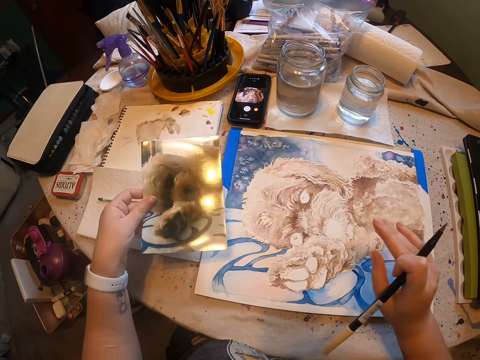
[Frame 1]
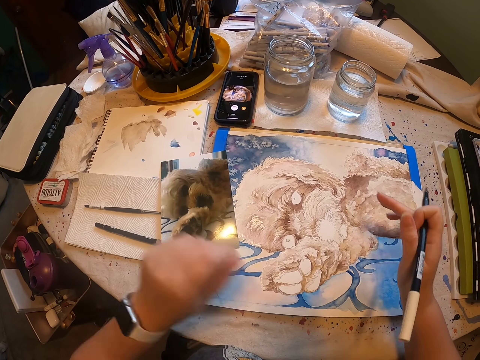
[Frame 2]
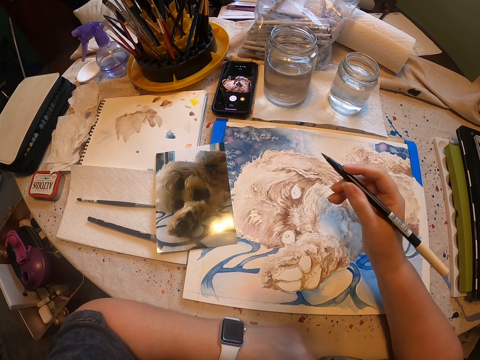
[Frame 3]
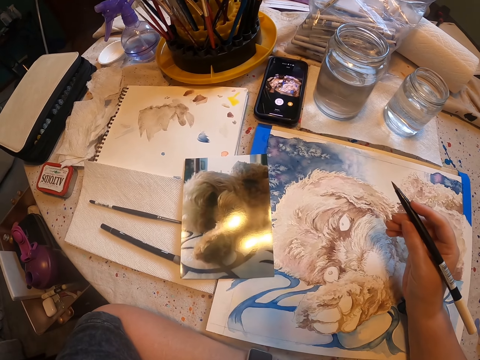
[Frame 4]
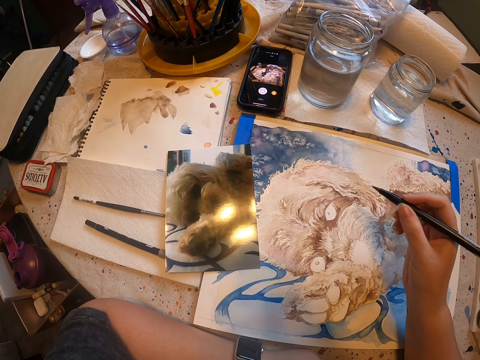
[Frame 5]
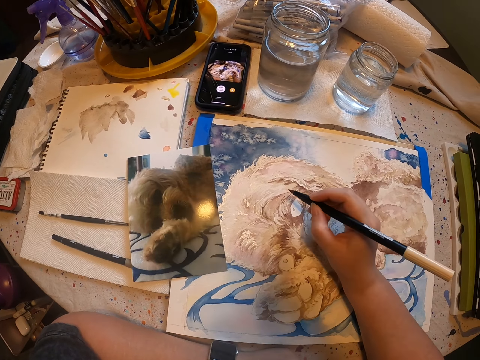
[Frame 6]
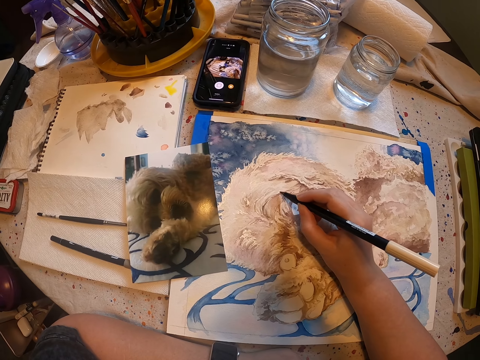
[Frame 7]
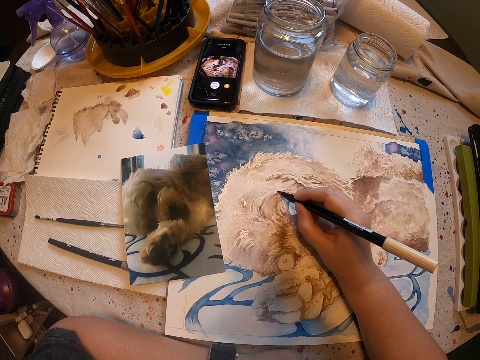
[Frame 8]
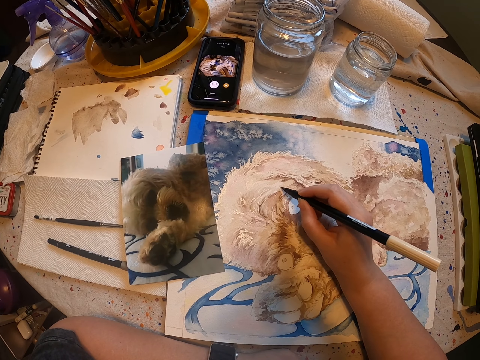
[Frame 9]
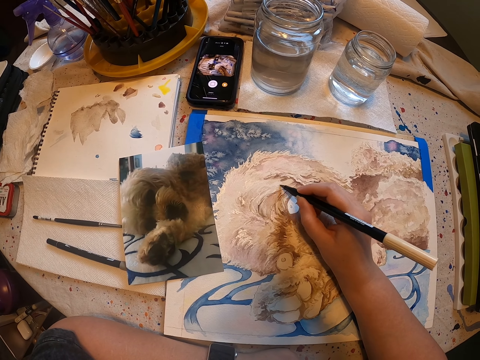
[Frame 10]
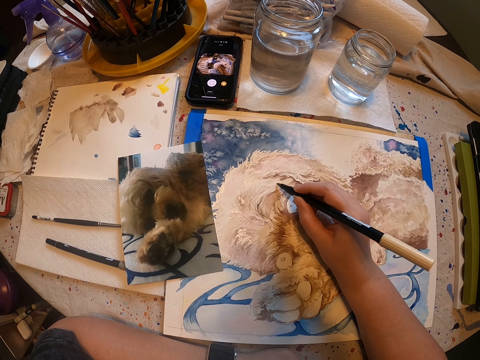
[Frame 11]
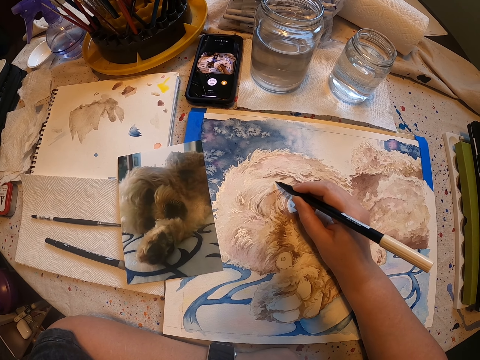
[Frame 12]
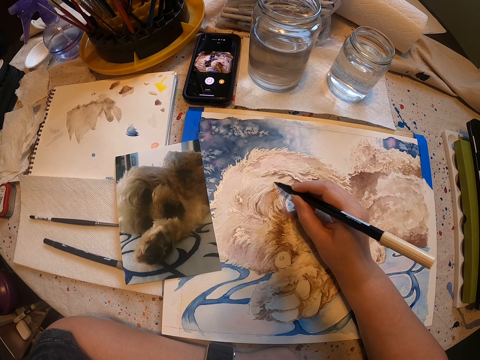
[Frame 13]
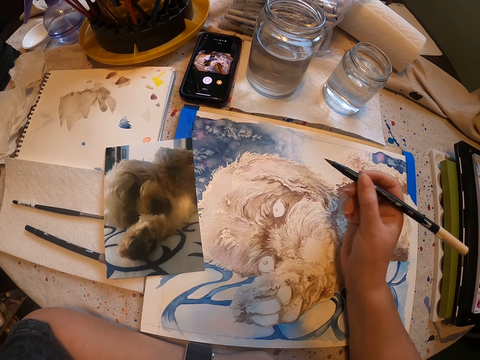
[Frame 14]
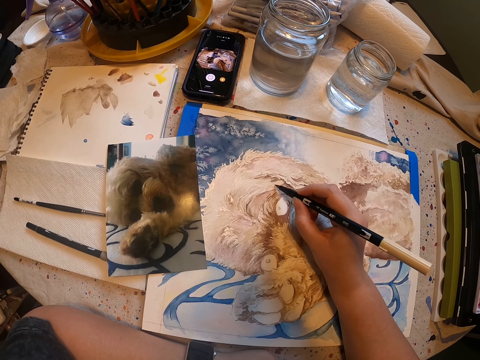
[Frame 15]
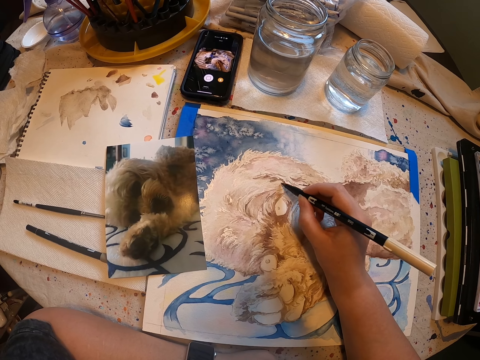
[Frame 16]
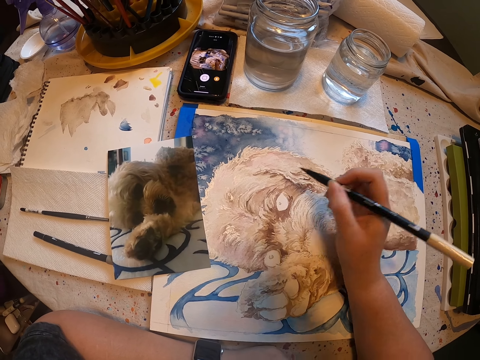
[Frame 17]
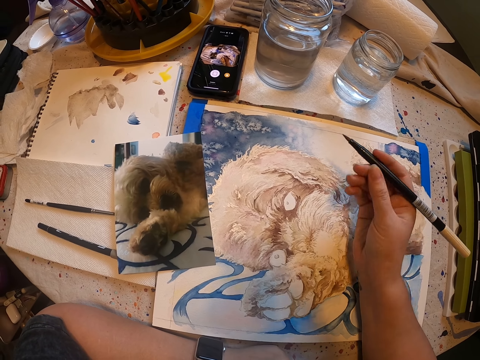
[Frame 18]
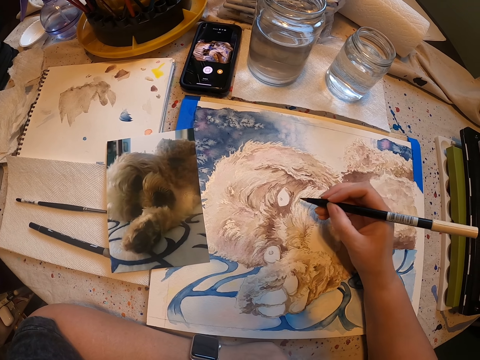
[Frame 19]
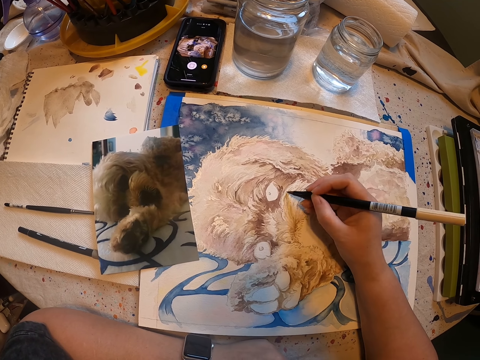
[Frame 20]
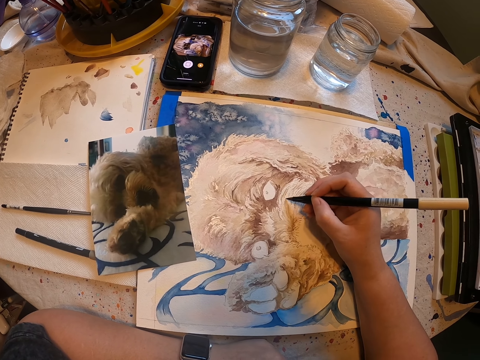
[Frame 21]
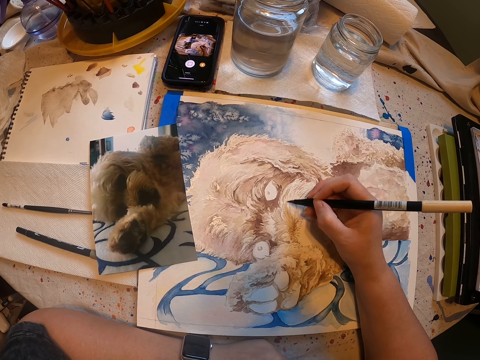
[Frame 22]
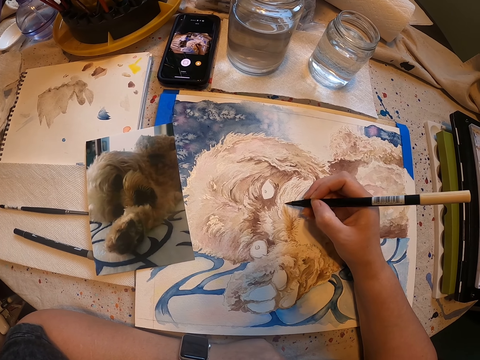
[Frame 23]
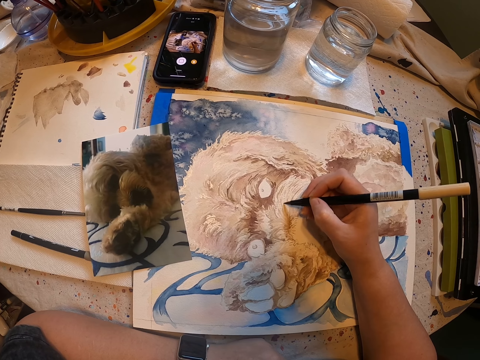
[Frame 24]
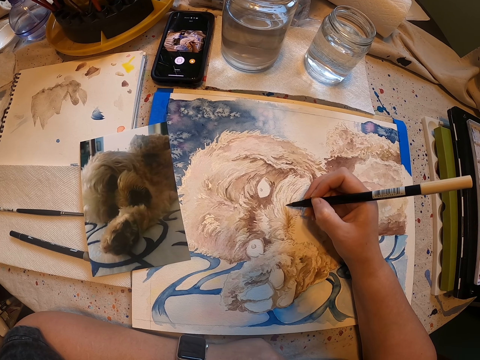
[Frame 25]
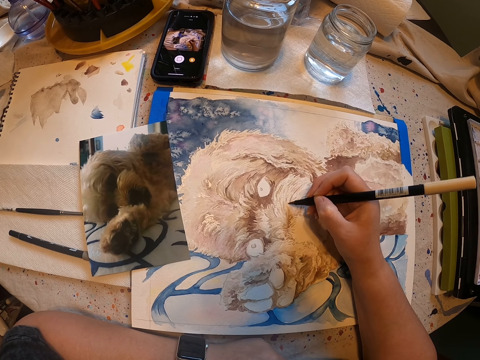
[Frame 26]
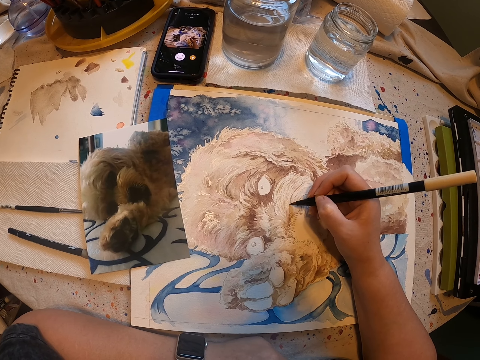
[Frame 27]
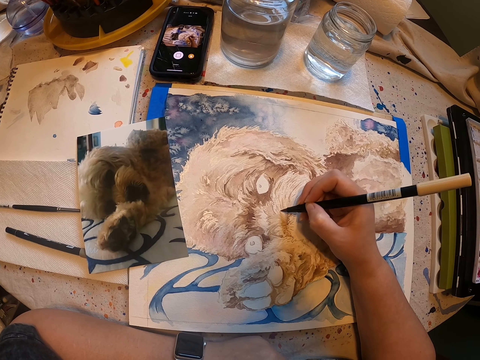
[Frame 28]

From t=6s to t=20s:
The camera wearer places the picture on the table. They paint a drawing with an art pen on the painting board. They lift the art pen. They paint a drawing with the art pen. They lift the art pen. They move the hand. They paint a drawing with the art pen on the painting board.

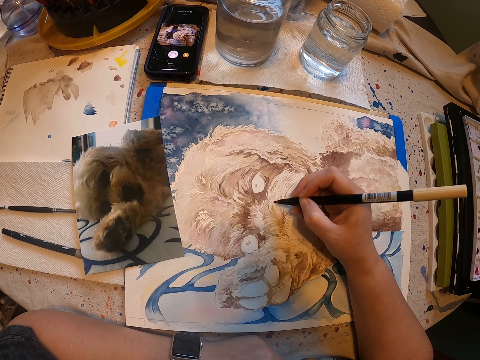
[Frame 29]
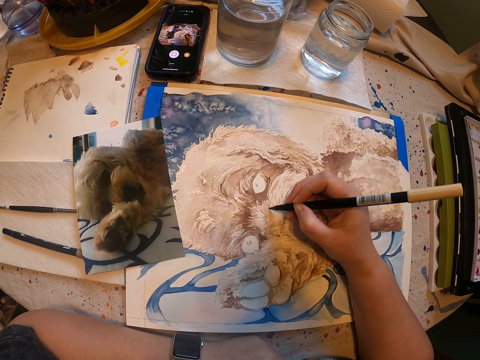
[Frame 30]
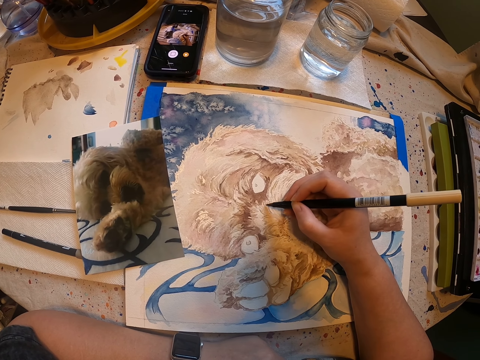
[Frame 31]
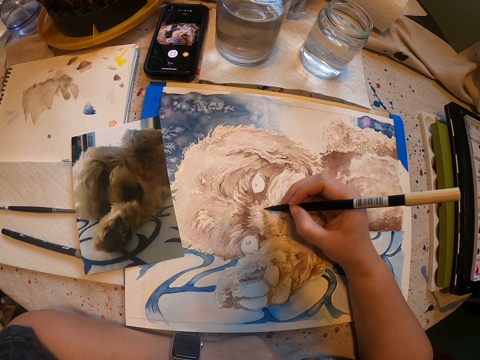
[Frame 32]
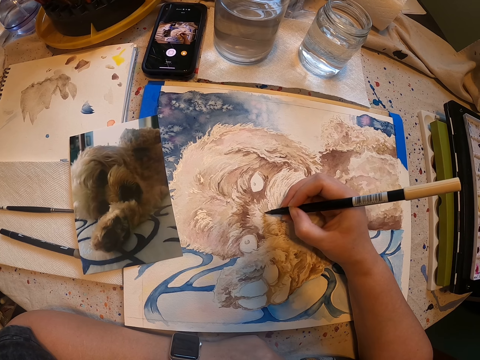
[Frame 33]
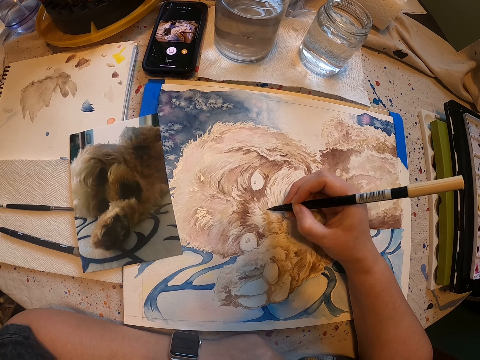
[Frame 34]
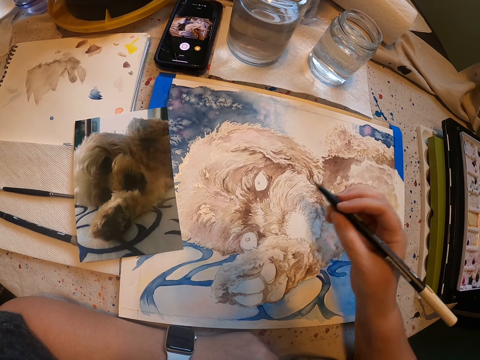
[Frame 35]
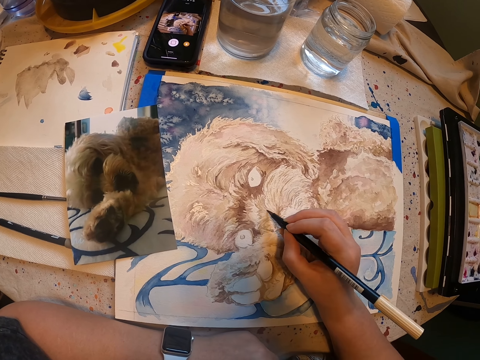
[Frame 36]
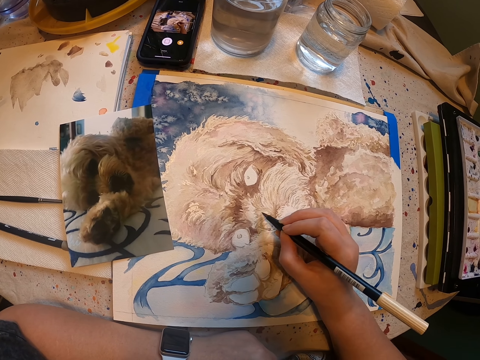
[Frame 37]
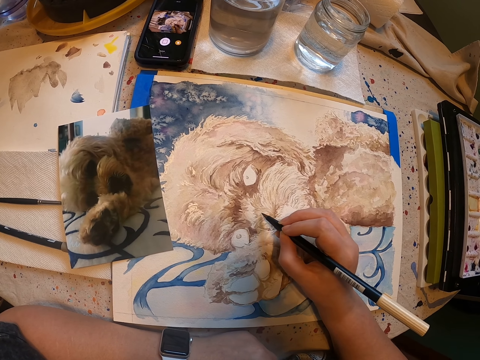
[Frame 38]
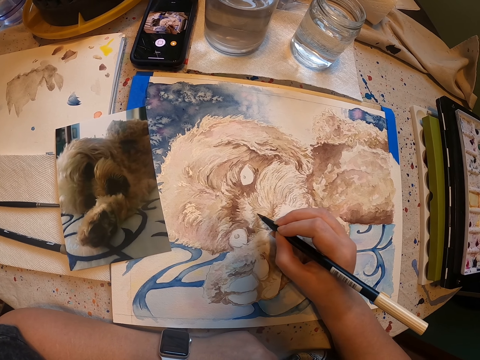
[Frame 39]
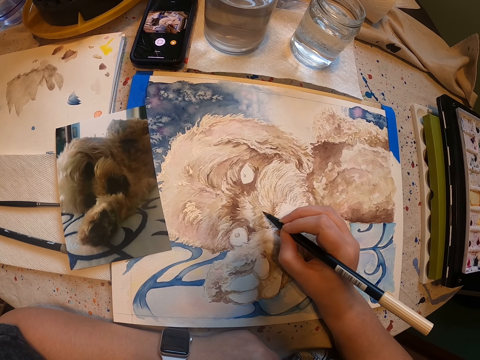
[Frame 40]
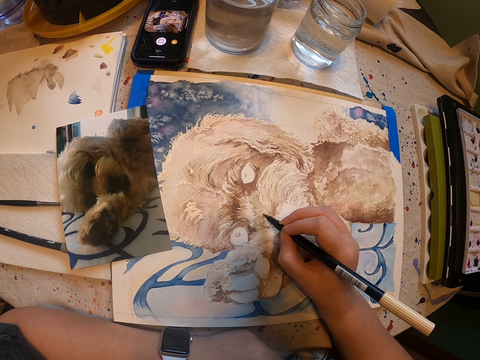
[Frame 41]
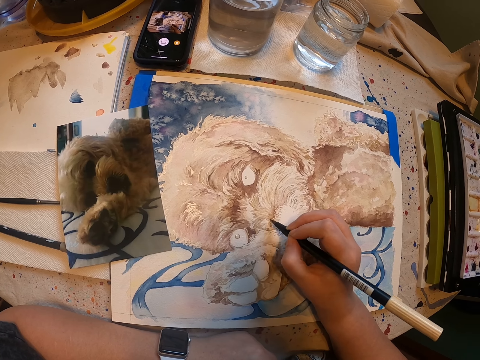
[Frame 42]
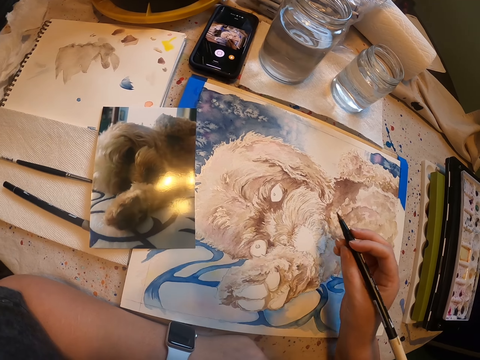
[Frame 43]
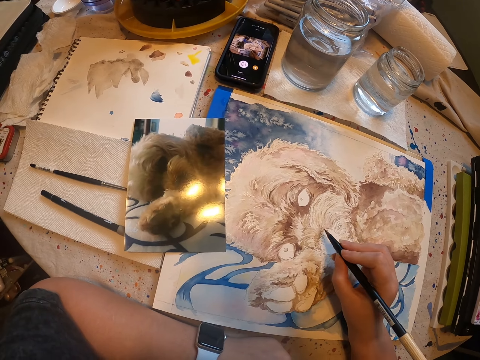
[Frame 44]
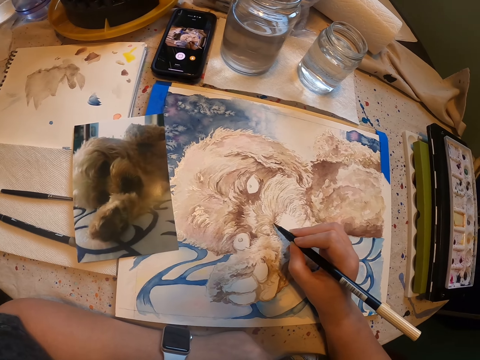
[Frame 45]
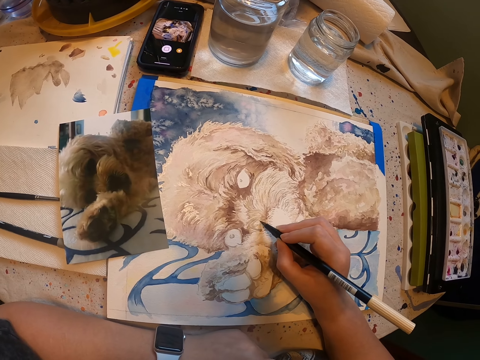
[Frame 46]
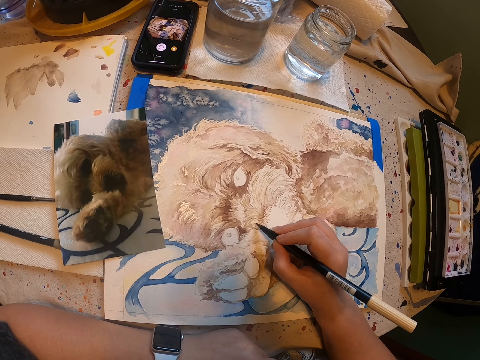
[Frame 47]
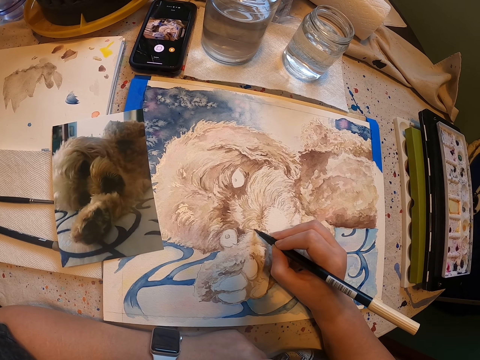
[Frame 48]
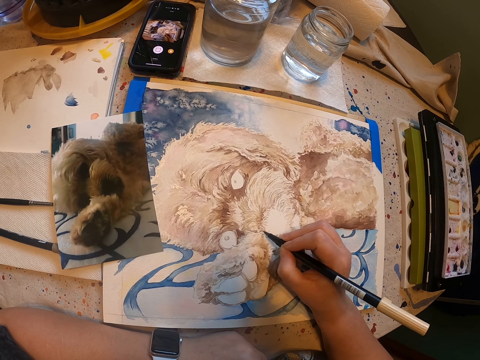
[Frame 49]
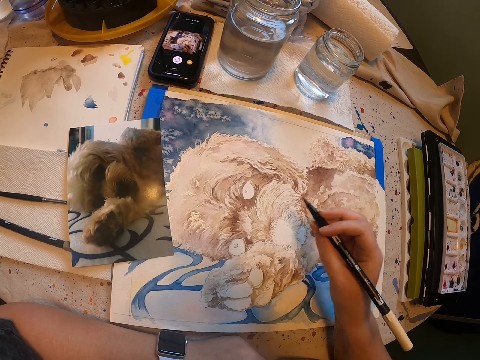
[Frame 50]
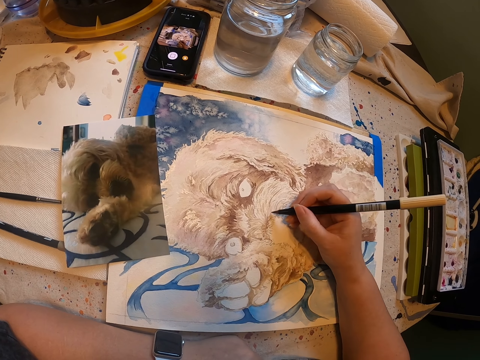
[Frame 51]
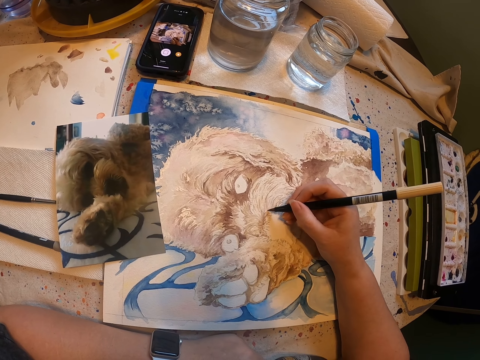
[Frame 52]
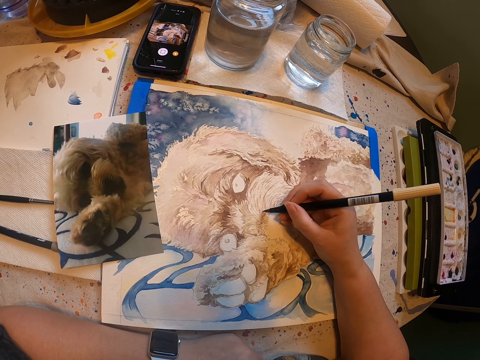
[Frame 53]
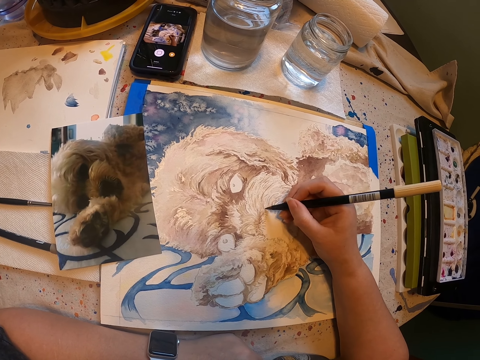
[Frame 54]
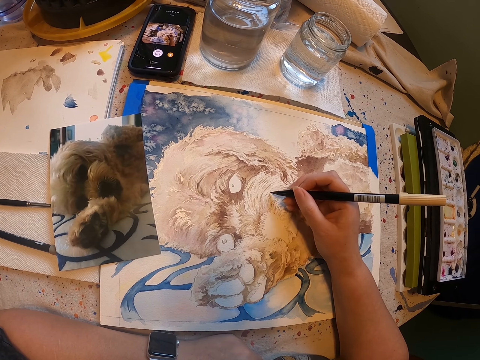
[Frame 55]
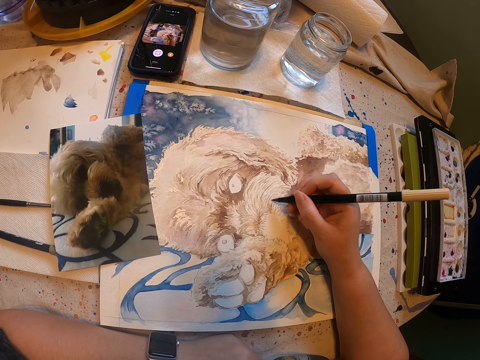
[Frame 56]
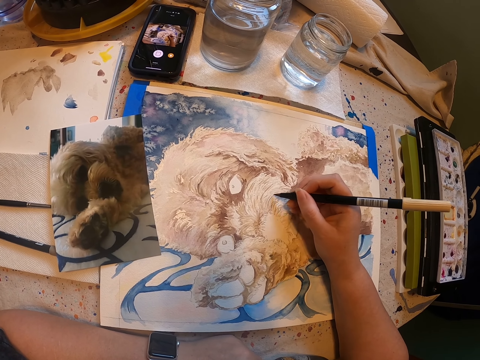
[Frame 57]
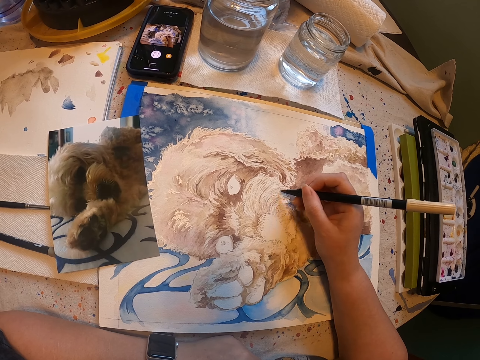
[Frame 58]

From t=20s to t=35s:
The camera wearer lifts the art pen. They paint a drawing with the art pen. They lift the art pen. They paint a drawing with the art pen on the painting board. They raise the hand.
